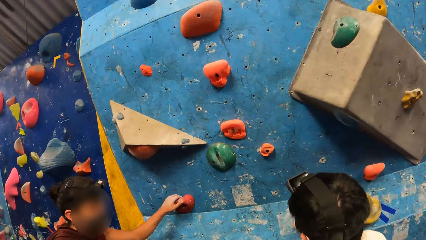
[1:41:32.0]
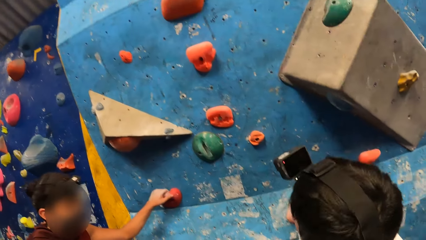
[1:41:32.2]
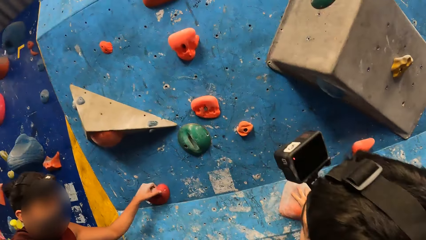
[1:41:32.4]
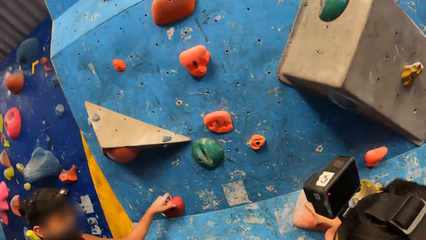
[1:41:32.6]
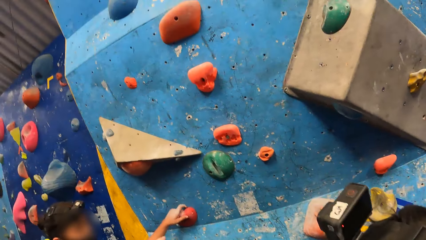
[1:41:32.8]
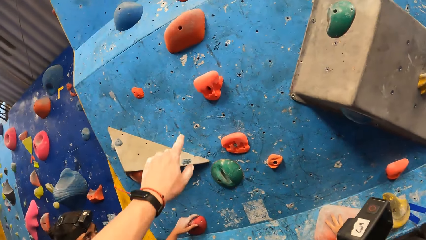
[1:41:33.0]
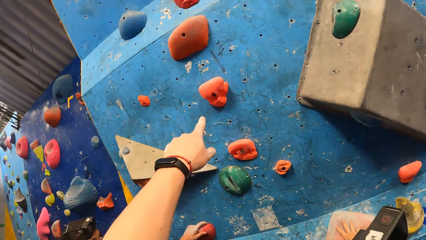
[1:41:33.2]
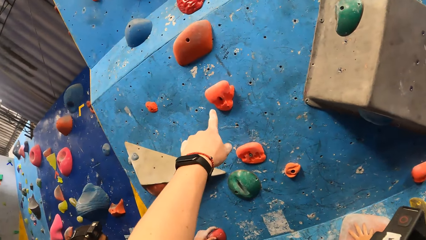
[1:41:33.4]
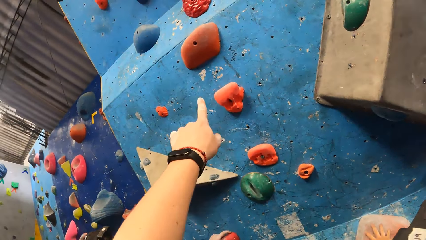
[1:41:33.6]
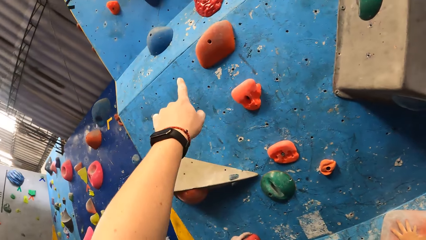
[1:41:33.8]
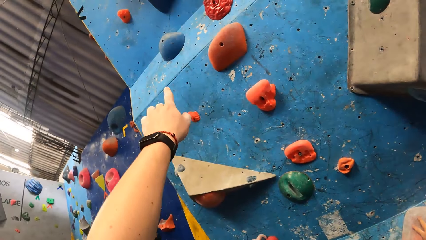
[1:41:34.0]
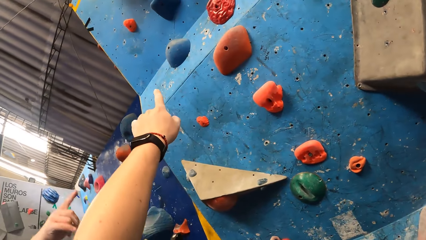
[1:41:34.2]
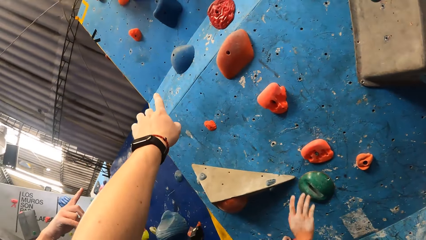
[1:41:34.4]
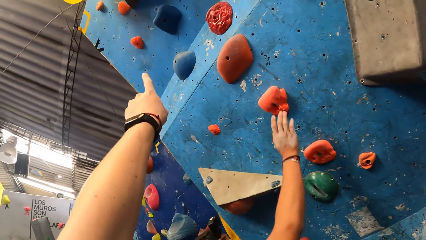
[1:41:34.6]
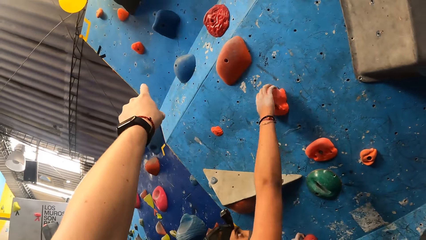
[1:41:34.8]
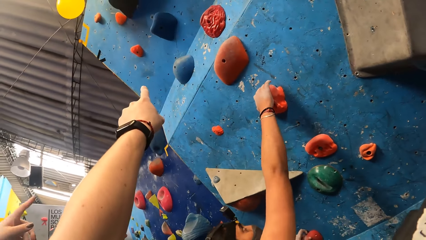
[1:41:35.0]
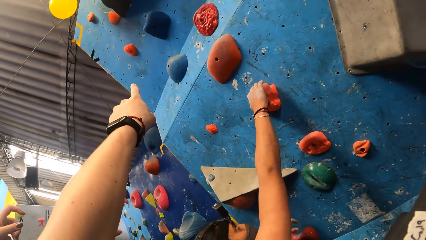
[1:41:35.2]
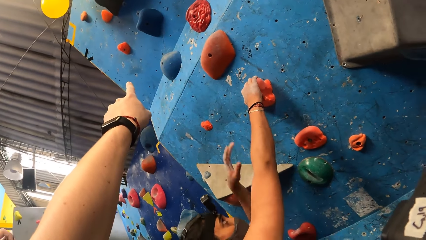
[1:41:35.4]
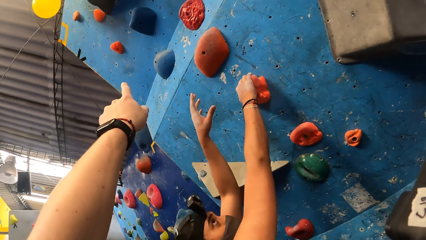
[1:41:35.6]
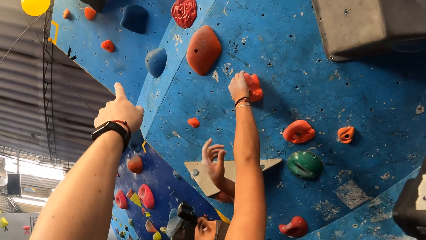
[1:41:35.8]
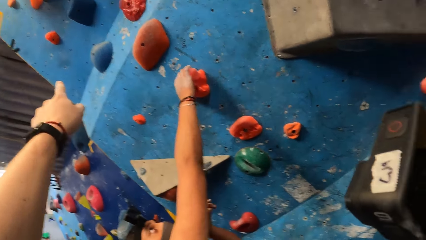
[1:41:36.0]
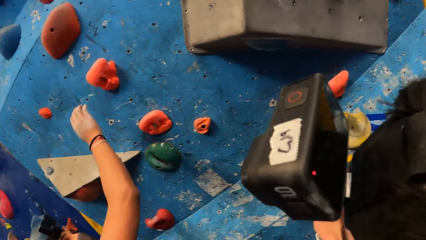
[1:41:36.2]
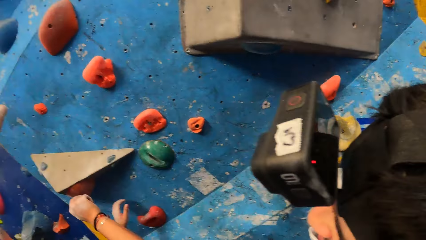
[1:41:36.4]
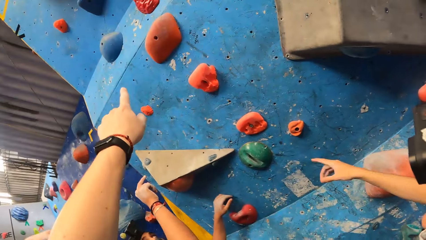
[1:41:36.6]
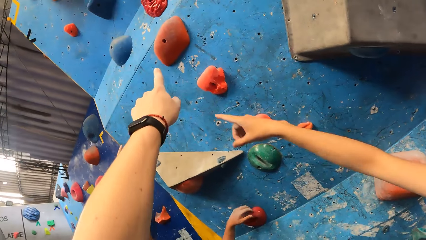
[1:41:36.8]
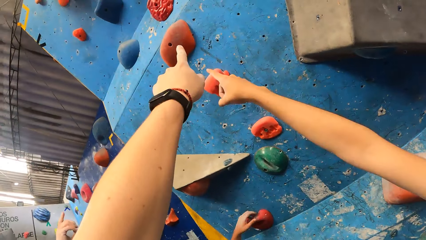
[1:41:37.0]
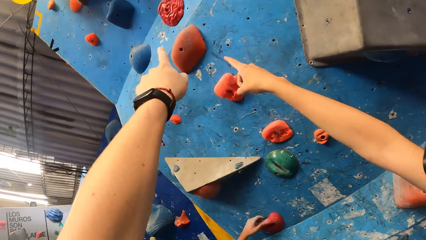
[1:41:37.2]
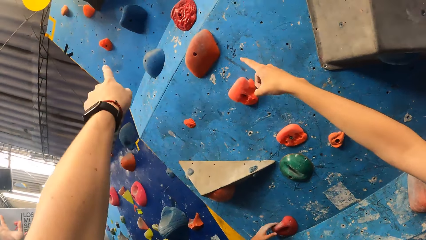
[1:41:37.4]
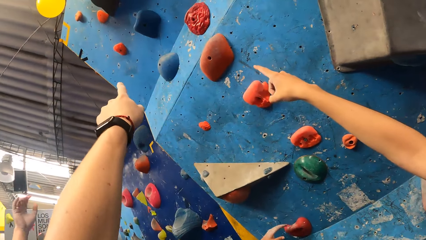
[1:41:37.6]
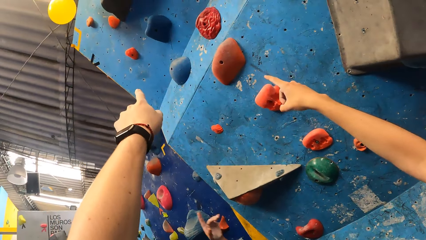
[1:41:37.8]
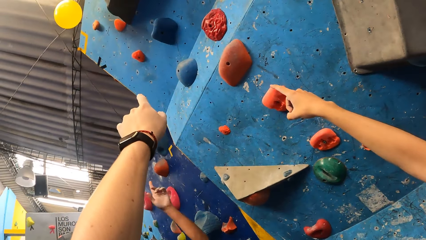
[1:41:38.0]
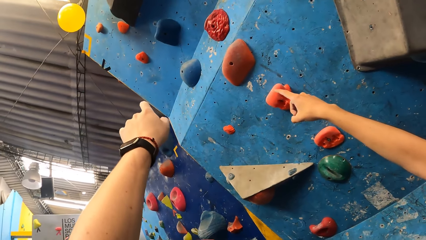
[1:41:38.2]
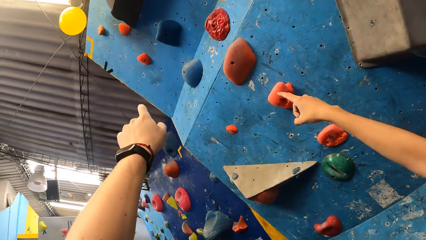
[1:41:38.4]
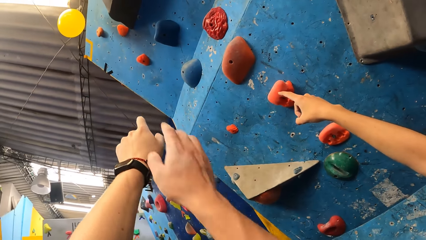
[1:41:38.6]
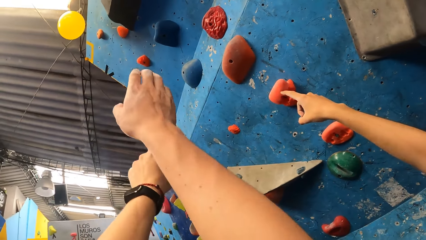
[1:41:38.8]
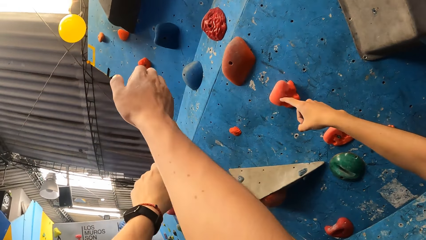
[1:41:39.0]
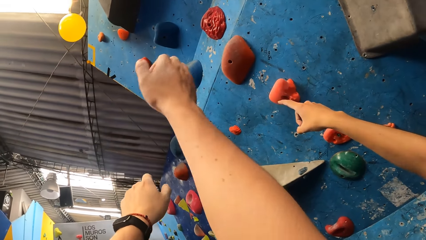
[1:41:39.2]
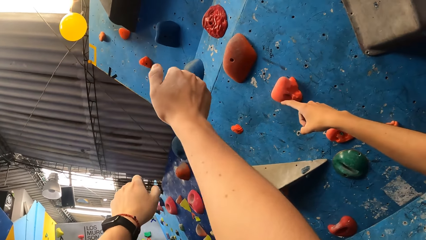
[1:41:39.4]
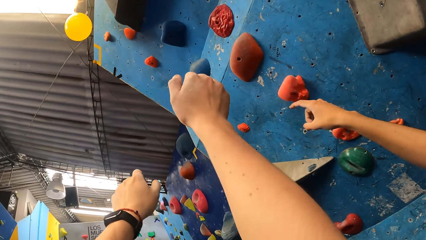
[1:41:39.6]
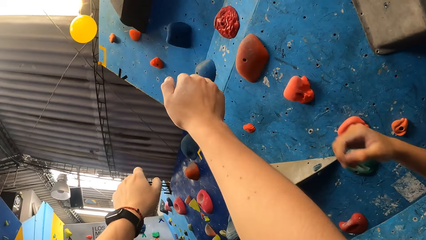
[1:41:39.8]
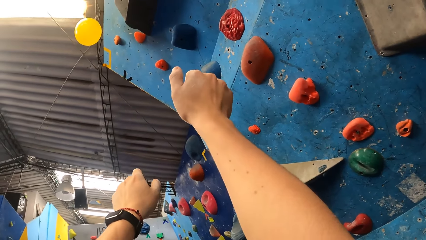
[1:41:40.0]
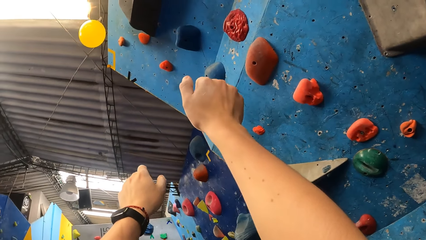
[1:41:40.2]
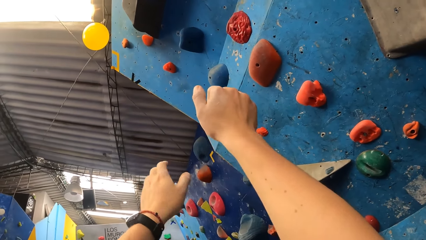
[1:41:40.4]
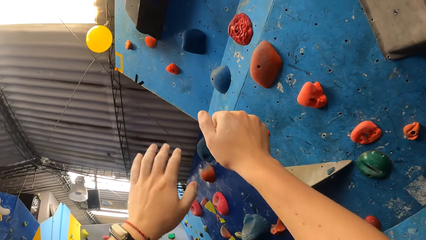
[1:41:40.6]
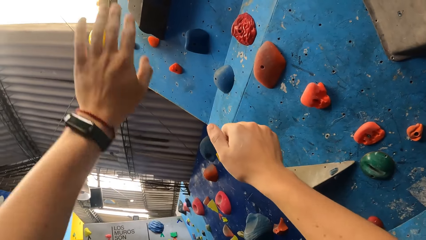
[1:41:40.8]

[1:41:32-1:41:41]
A person touches the jug. Another person touches the jug.

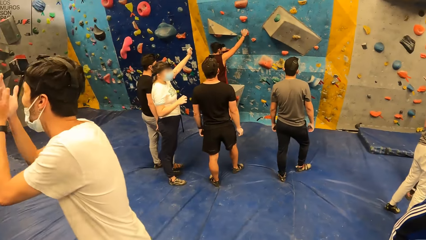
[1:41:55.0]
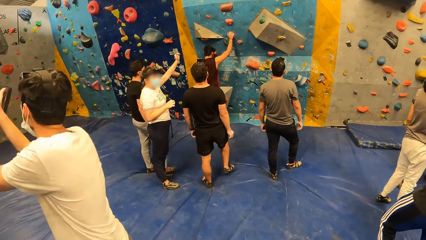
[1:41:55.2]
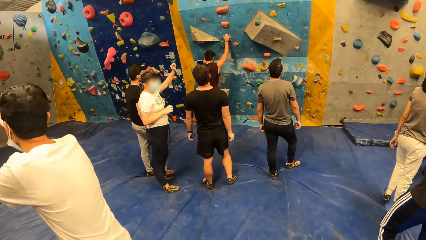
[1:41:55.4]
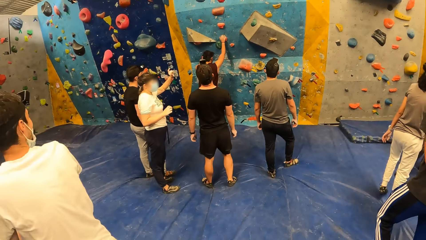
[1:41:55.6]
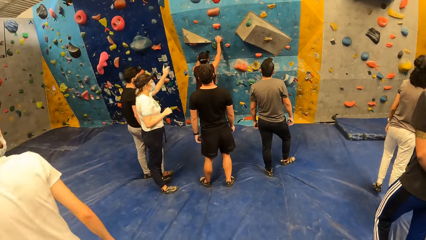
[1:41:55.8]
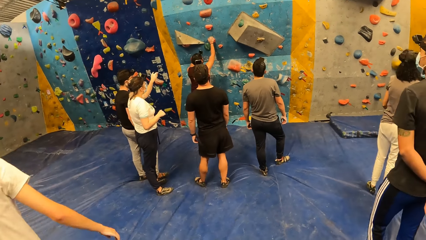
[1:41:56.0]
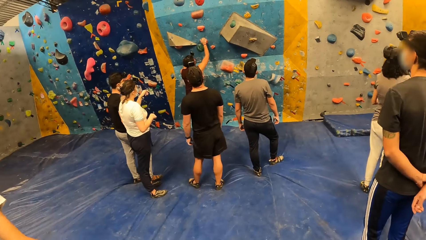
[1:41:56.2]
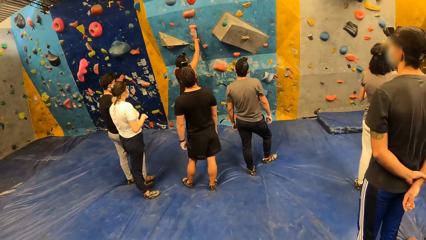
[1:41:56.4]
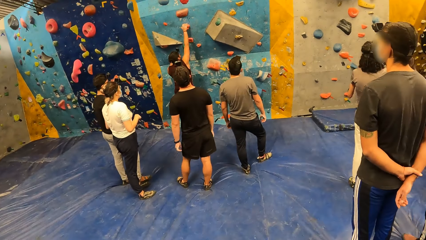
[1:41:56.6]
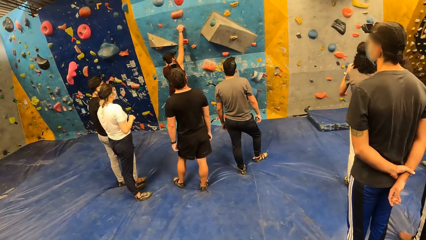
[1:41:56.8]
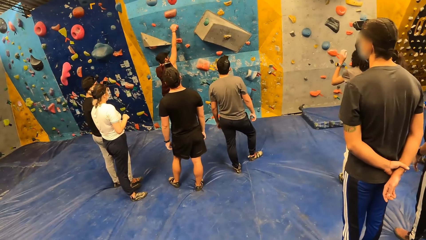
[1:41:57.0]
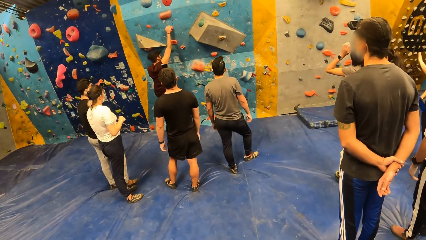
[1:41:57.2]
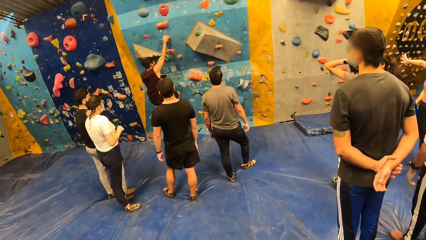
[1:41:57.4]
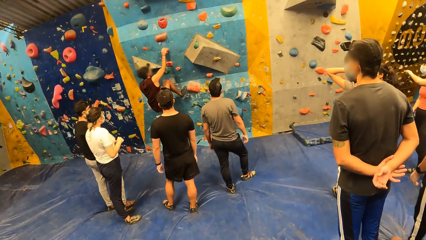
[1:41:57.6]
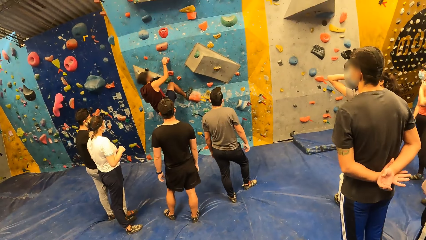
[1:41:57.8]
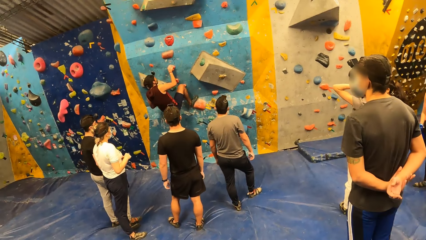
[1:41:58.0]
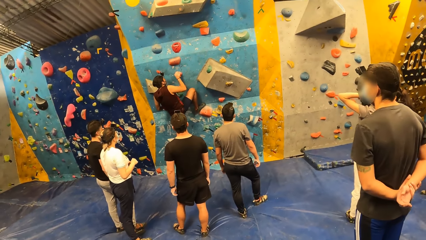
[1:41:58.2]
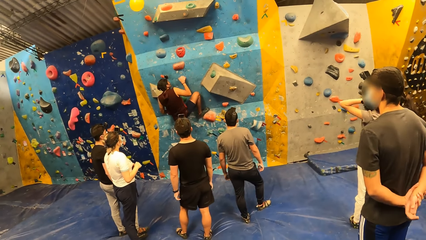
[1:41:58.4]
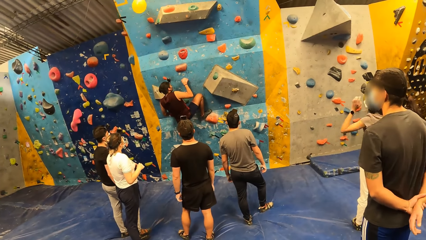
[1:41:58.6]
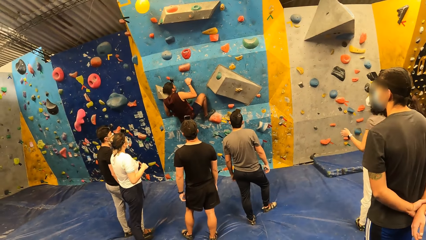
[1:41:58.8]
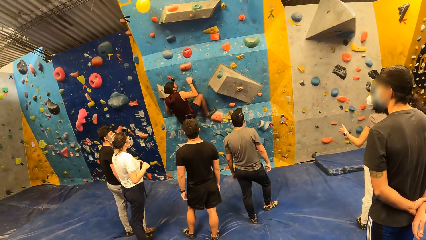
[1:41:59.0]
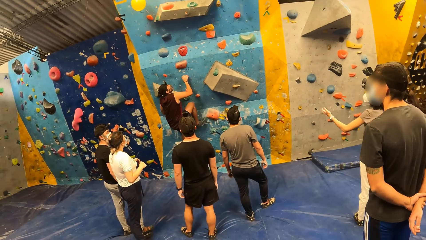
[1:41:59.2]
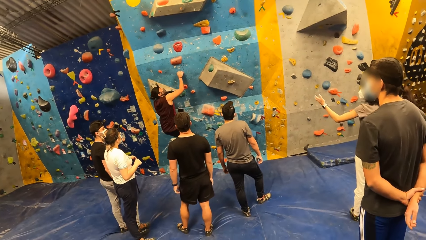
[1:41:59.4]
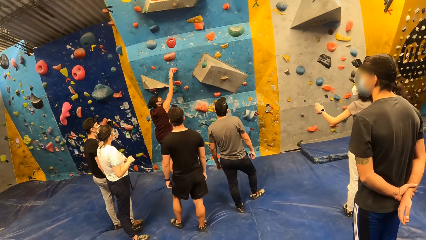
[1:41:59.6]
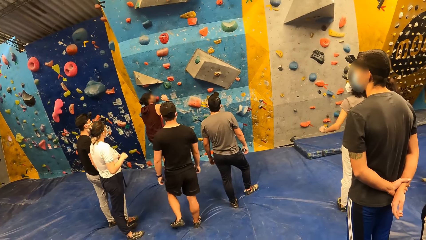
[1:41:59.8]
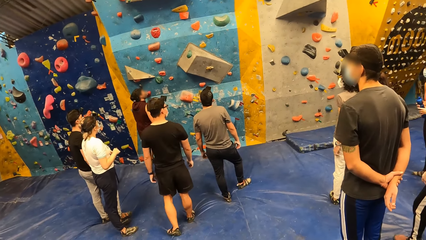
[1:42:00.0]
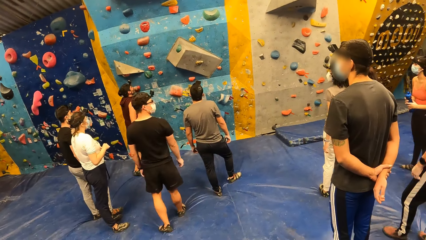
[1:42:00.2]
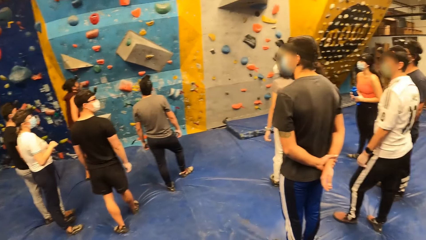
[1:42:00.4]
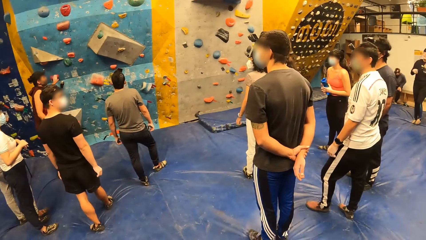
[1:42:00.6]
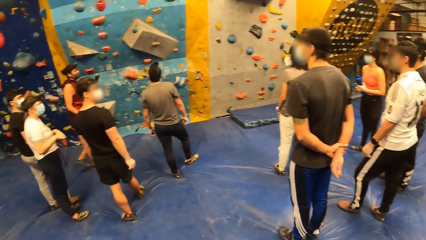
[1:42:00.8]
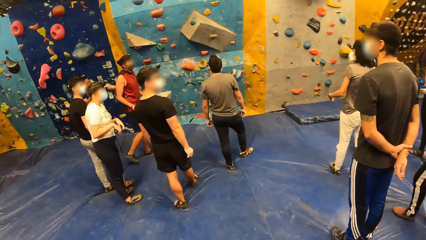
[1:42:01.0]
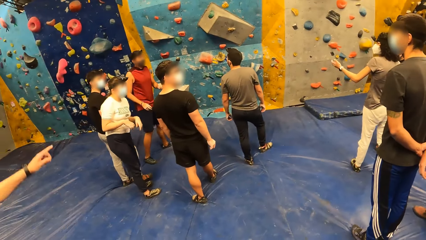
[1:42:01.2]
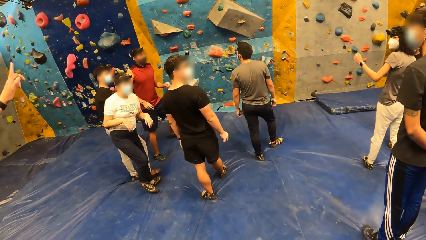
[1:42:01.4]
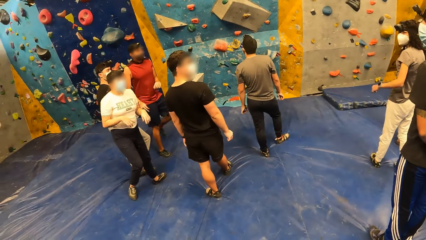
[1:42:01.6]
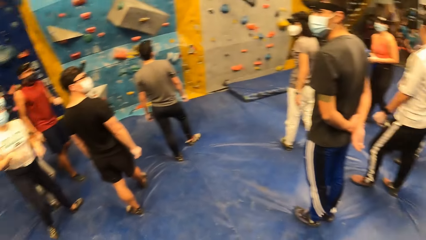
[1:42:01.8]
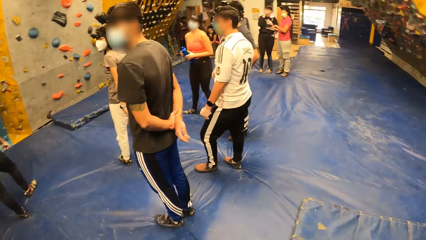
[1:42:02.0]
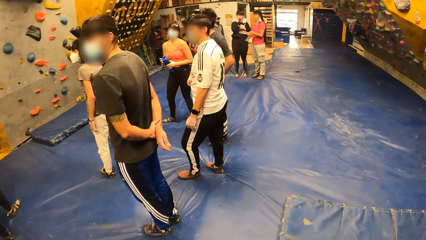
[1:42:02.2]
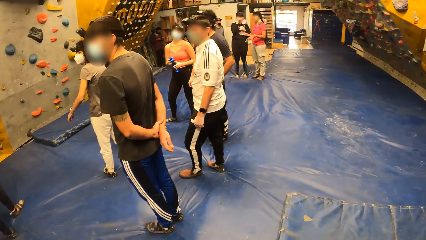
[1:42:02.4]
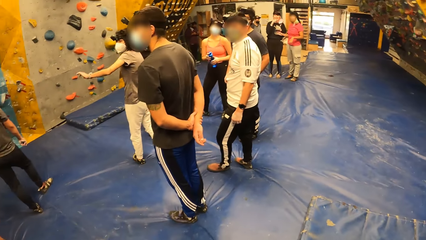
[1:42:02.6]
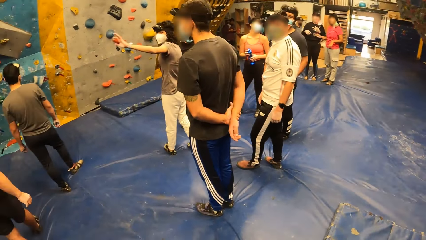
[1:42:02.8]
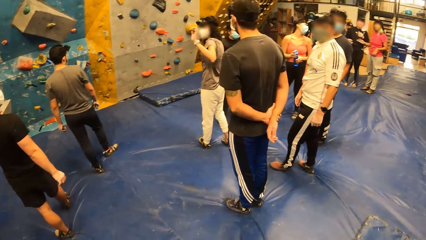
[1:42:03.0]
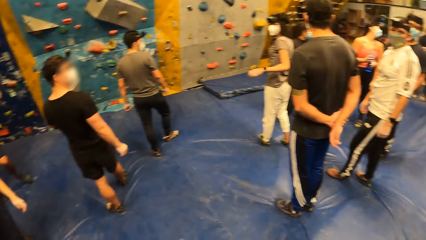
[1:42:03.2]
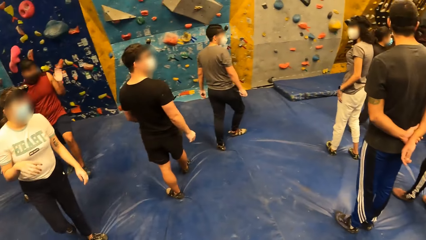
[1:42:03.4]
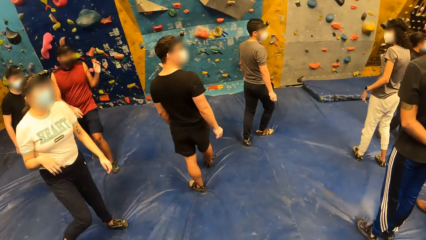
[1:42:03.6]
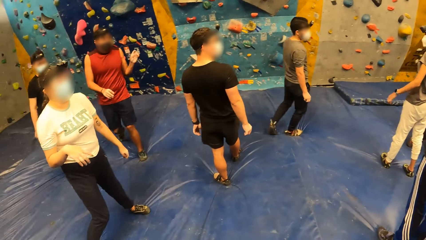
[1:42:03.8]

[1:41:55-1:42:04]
A person climbs the jugs. Another person puts his foot on a jug.
